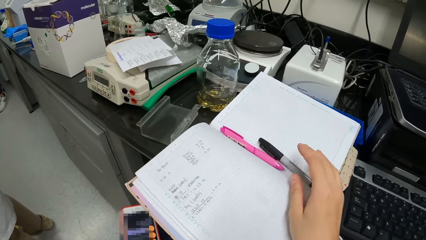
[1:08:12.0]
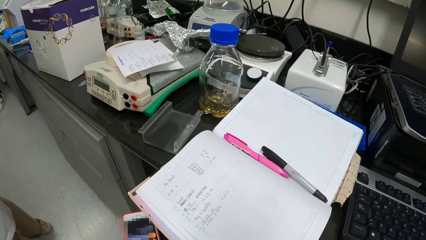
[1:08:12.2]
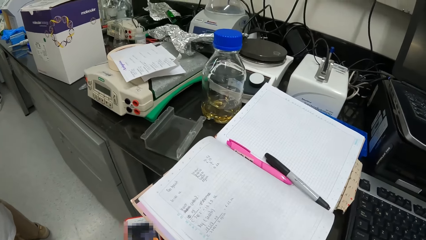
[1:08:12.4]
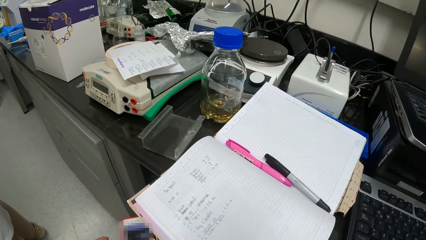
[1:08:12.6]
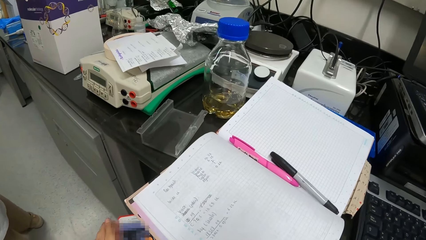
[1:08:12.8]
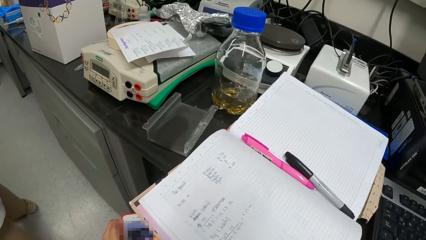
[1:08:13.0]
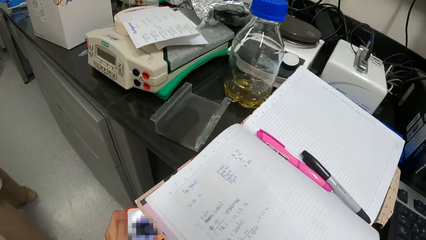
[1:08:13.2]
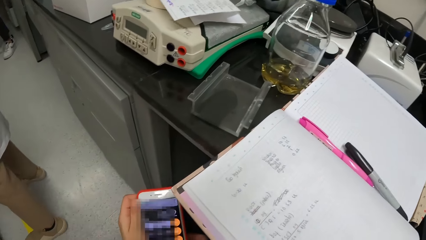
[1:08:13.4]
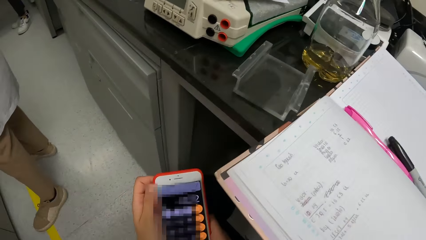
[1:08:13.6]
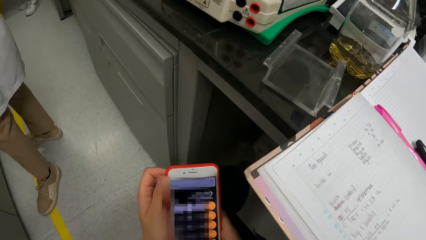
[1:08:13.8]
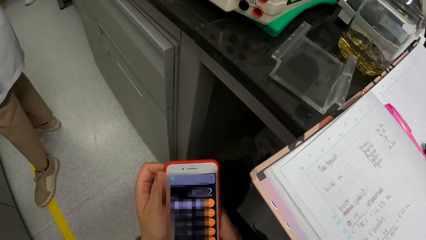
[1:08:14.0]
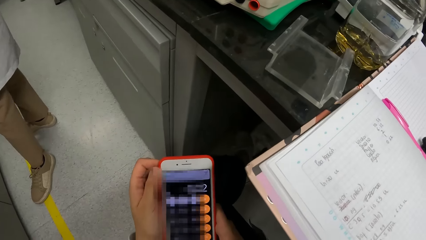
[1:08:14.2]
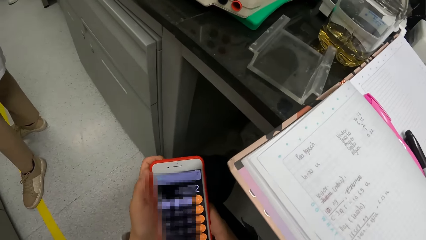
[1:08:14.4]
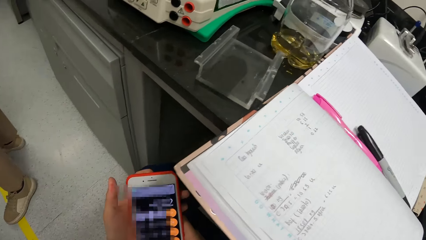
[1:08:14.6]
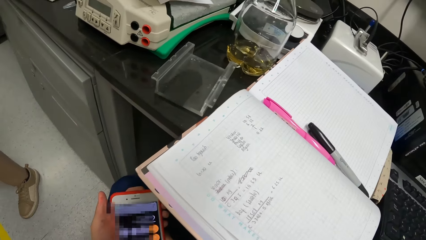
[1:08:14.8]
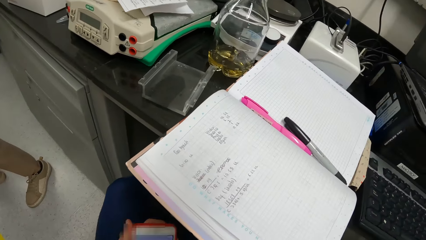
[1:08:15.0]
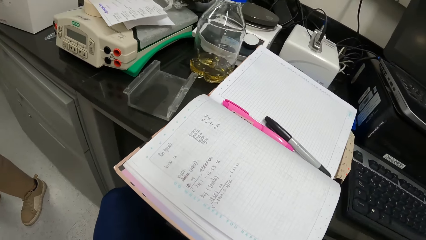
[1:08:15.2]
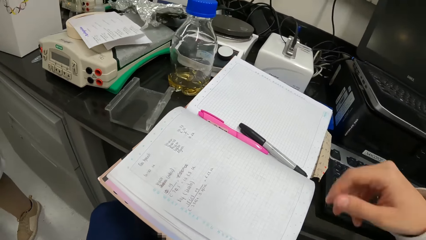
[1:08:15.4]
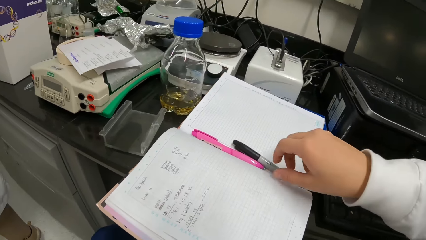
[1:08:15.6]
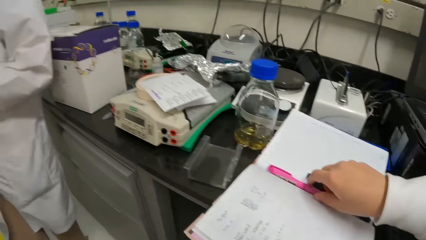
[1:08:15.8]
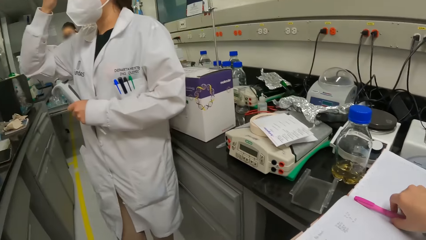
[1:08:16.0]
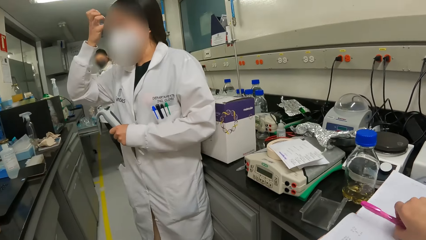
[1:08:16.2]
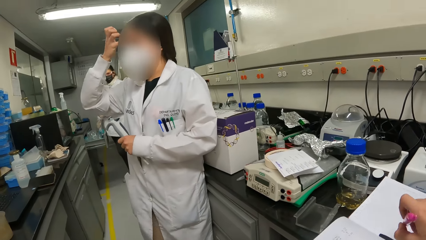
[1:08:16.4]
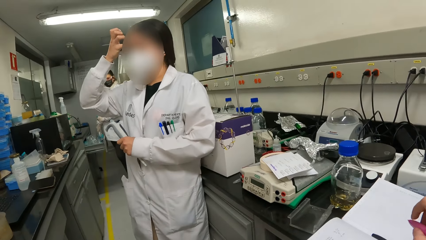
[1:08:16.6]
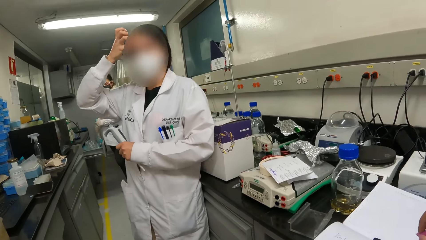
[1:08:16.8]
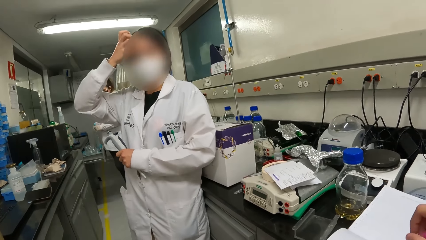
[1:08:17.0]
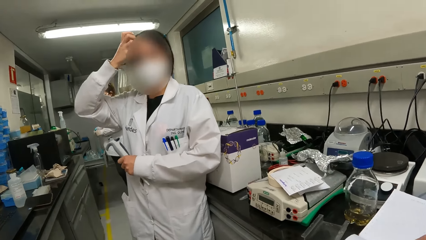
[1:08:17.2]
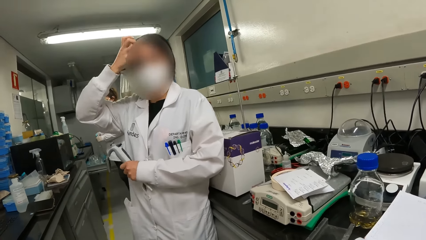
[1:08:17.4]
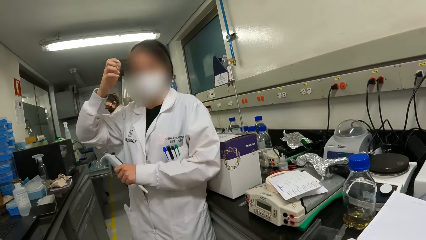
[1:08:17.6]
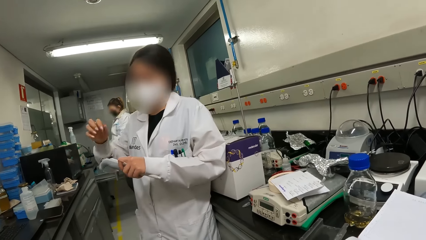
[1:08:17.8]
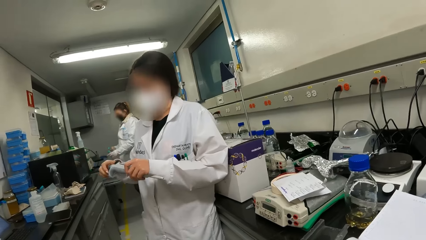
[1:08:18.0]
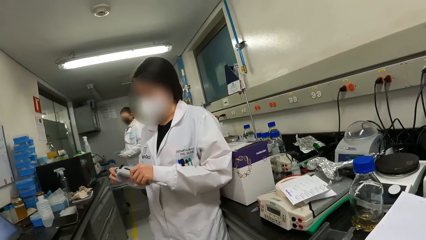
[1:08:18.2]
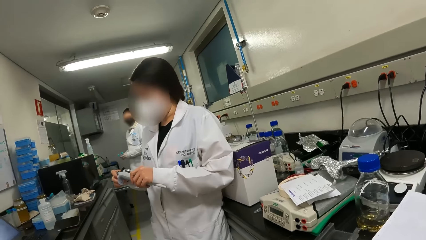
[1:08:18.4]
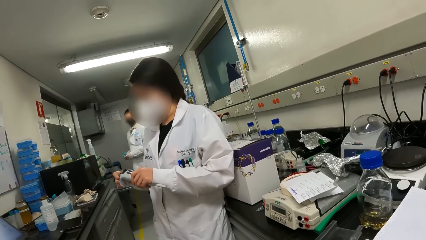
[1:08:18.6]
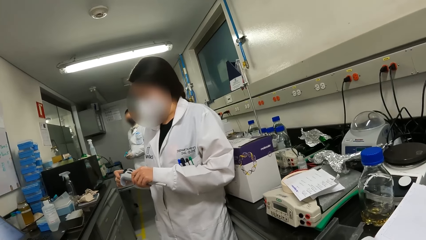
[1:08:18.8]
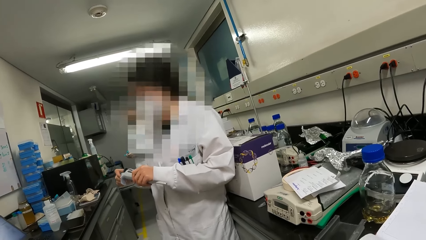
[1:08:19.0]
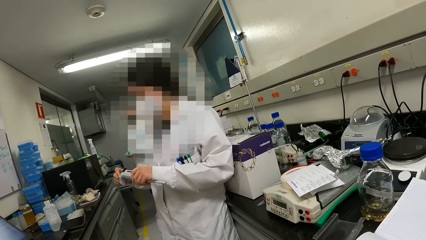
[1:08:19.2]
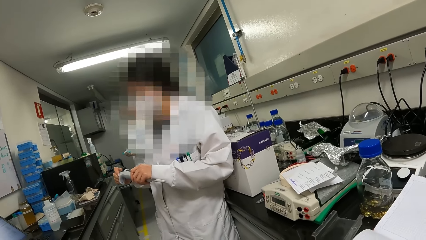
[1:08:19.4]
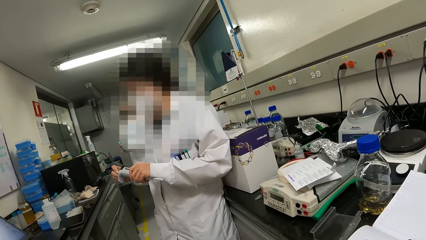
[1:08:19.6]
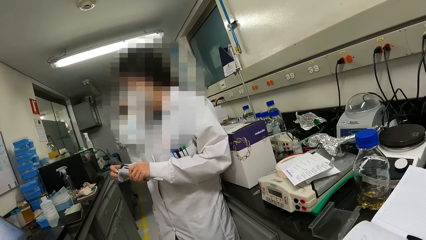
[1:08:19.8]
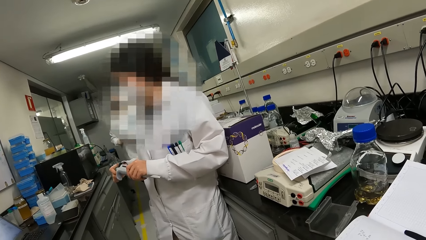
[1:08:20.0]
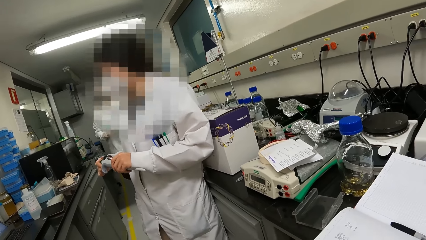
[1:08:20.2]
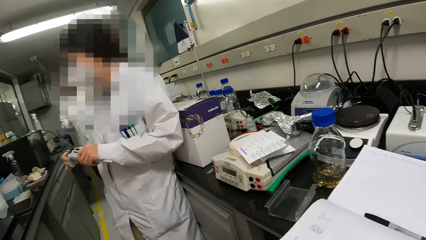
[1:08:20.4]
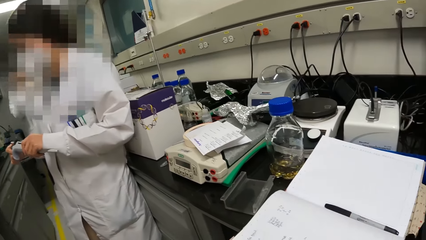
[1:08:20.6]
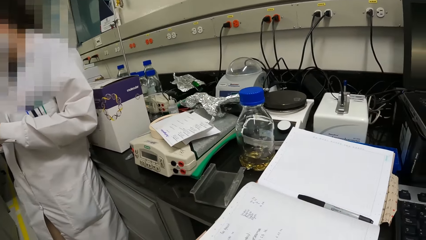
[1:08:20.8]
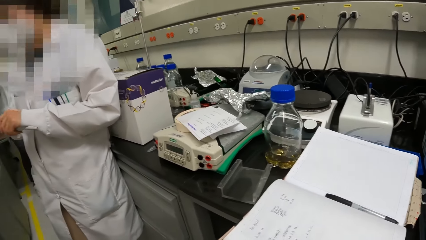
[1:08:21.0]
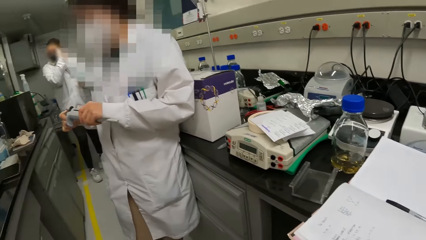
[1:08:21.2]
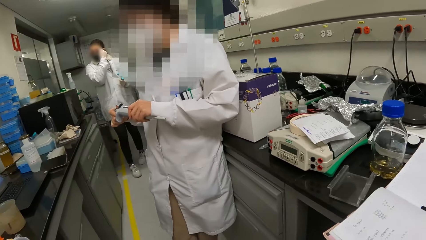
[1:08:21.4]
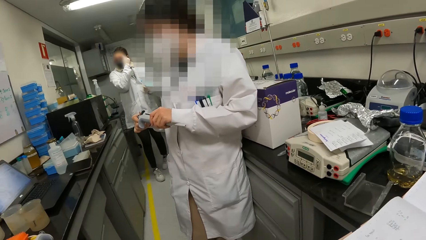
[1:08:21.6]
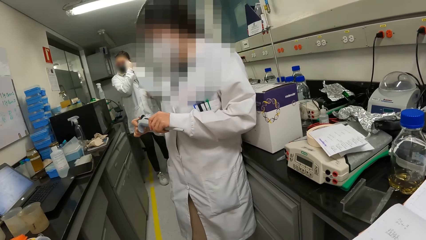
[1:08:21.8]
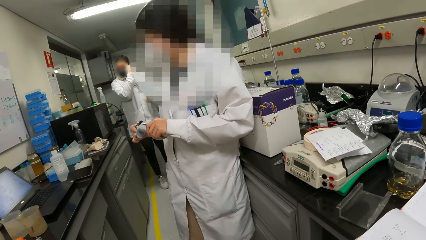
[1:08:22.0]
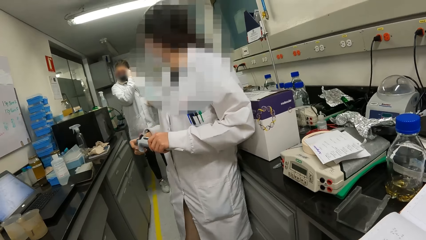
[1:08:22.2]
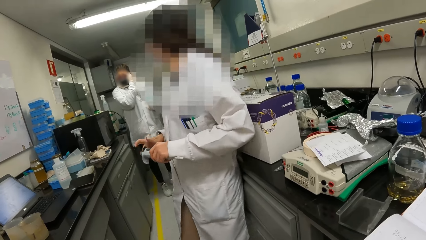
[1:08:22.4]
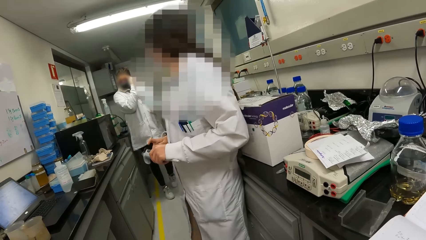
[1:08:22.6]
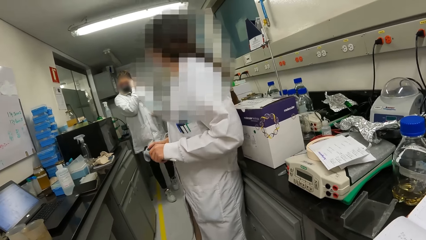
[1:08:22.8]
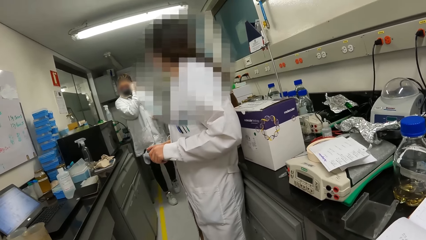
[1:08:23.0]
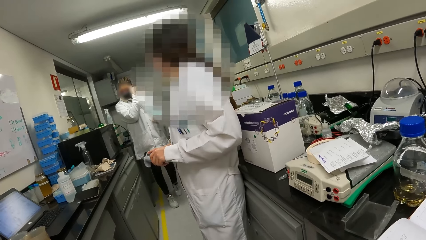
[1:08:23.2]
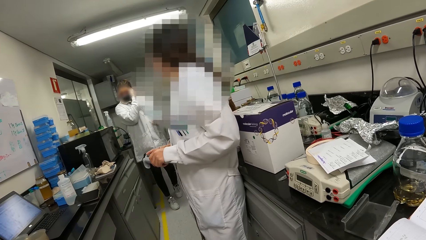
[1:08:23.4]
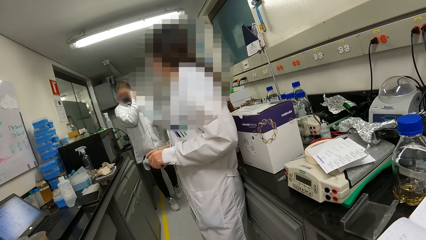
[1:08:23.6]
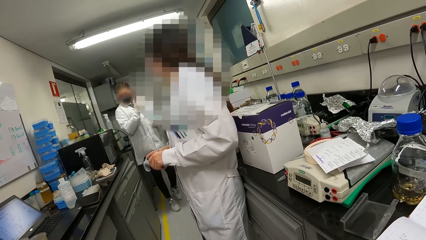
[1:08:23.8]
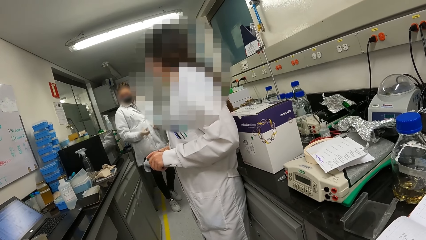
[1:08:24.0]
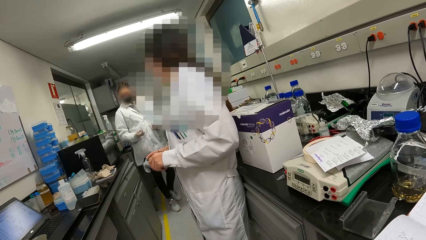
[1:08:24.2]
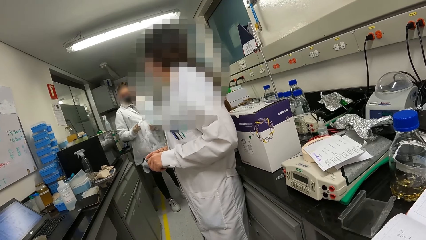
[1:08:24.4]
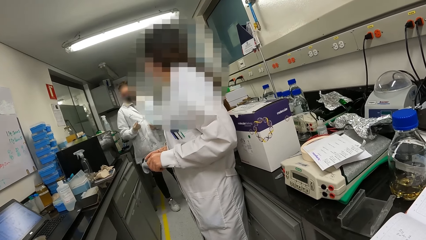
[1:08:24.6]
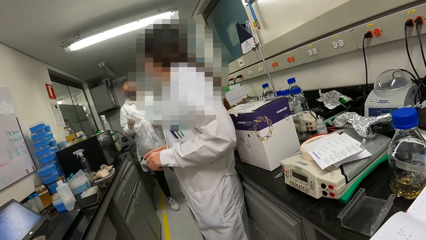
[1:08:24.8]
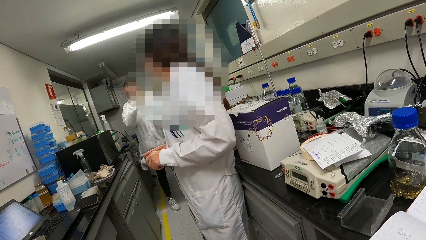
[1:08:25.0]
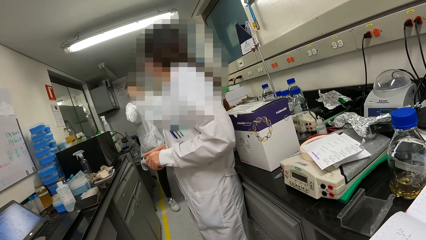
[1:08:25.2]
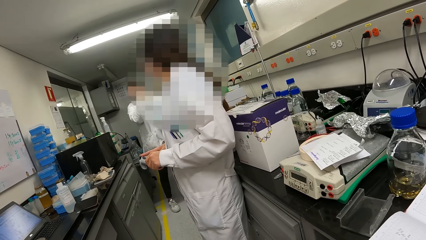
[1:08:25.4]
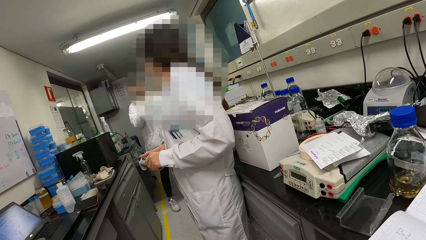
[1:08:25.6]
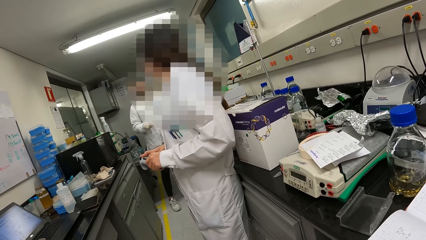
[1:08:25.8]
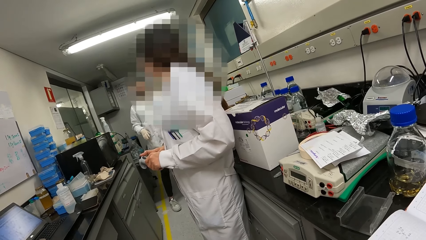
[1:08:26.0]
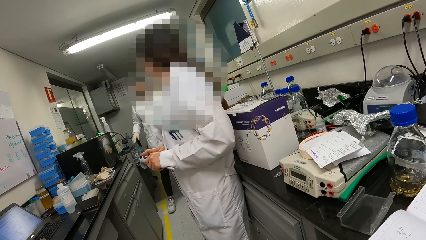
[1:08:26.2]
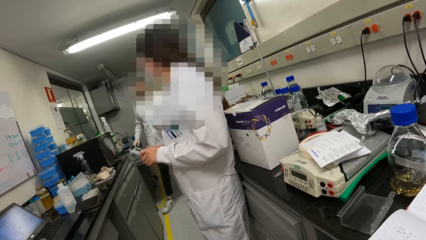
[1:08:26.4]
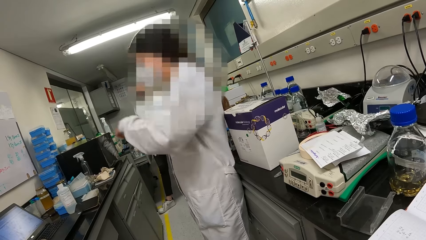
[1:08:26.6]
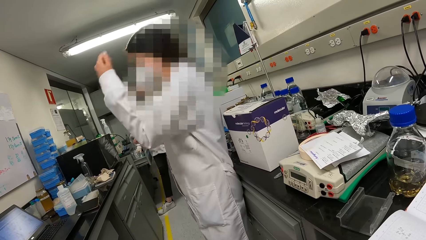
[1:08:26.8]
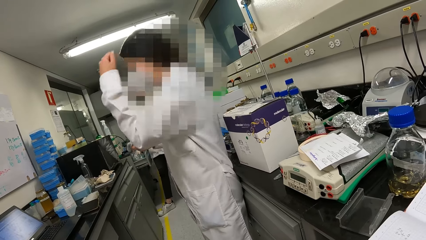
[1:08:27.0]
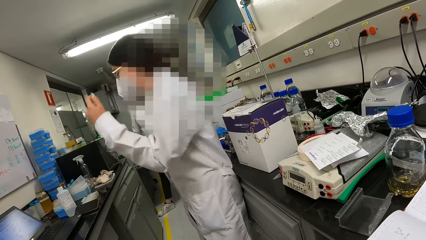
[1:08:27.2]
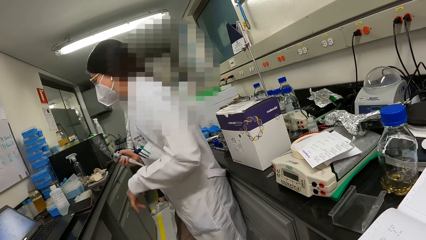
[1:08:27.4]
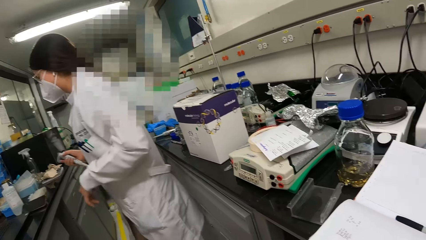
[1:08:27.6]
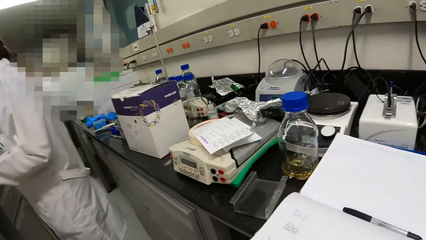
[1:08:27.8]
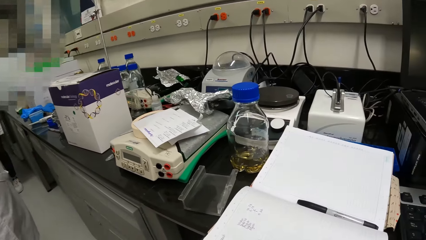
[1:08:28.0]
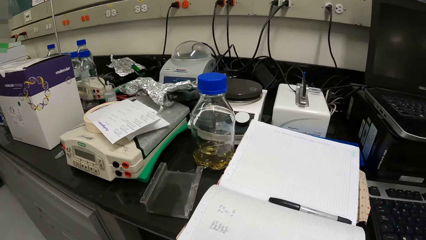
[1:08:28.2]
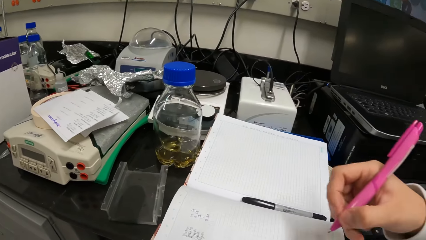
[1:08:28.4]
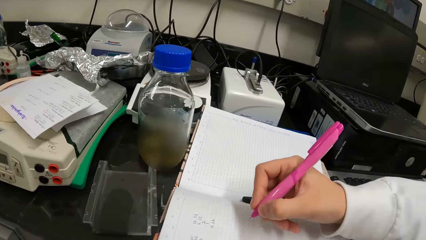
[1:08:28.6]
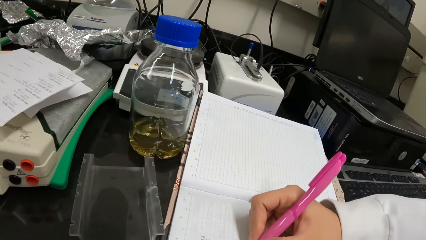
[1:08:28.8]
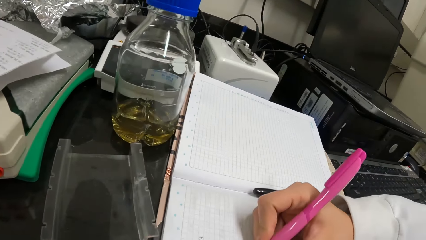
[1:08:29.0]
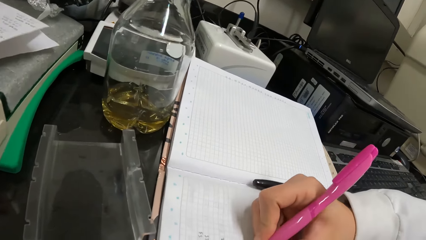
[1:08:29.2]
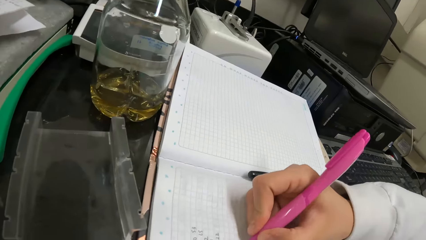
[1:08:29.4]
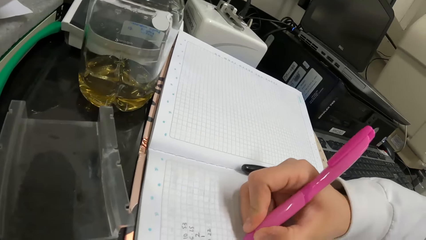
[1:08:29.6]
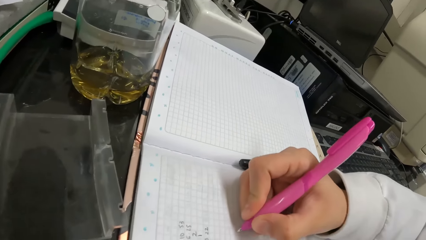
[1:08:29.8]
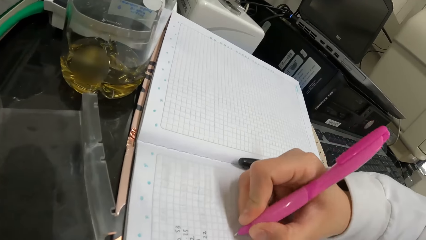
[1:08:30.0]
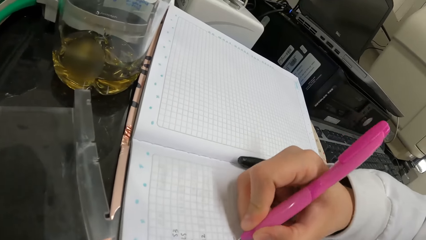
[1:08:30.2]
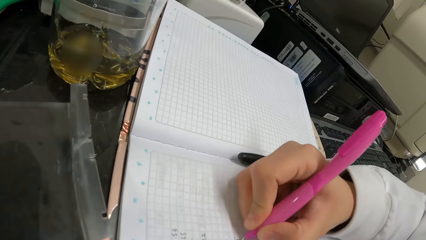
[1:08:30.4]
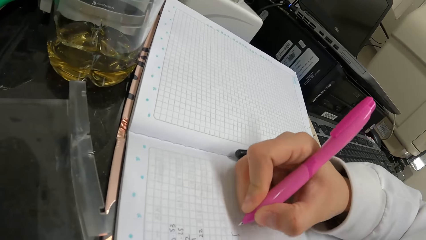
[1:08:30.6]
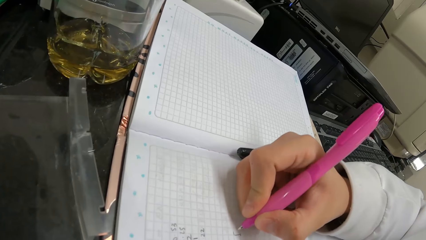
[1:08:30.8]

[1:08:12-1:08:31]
The camera wearer moves the pen and places the pen on the book. They look at the phone. They operate the phone and move the phone. They pick up the pen. A woman looks around. A lady touches her face. The lady holds something. The camera wearer looks around. The woman converses with another woman. The camera wearer looks around. They write on the book and move the pen.
